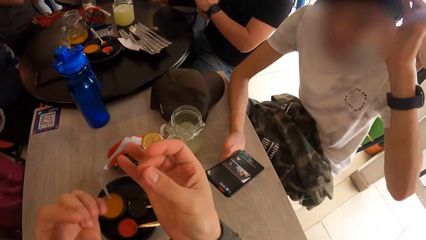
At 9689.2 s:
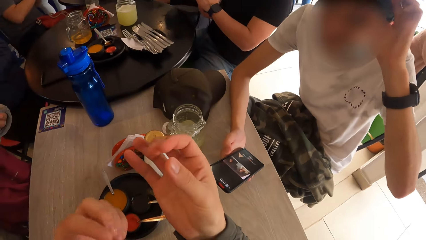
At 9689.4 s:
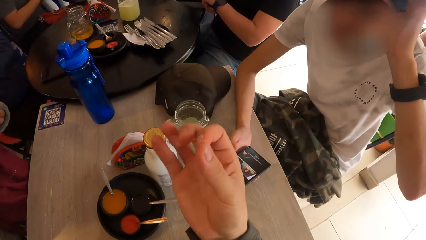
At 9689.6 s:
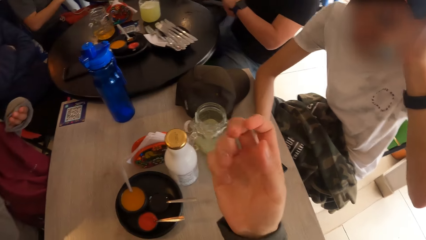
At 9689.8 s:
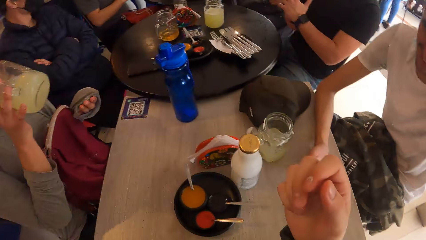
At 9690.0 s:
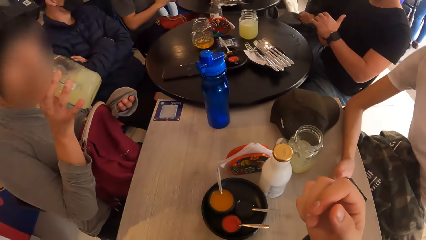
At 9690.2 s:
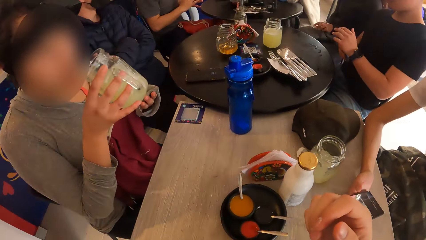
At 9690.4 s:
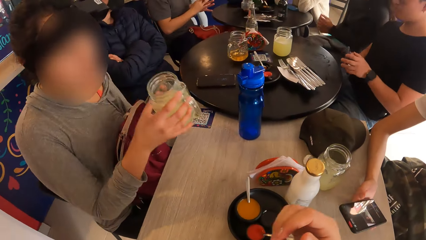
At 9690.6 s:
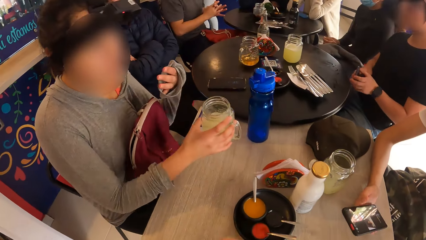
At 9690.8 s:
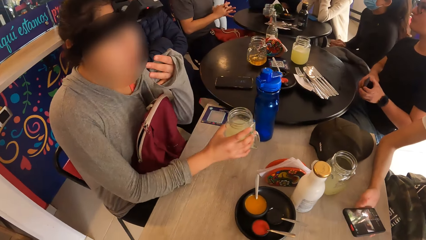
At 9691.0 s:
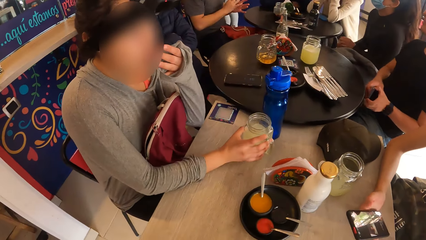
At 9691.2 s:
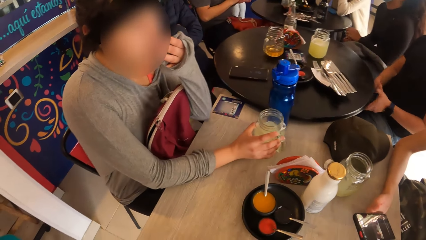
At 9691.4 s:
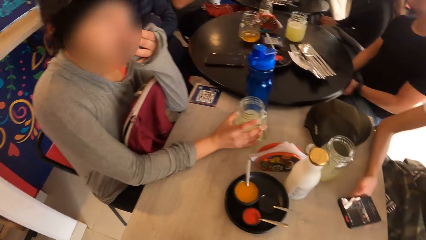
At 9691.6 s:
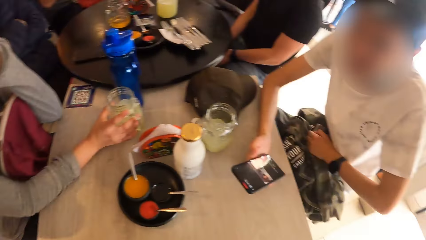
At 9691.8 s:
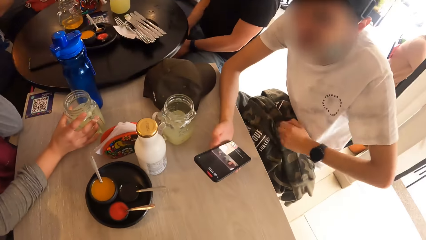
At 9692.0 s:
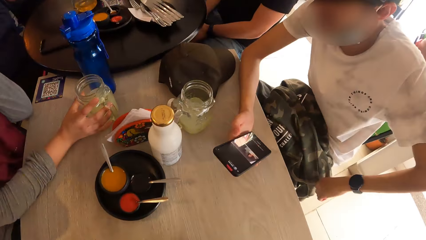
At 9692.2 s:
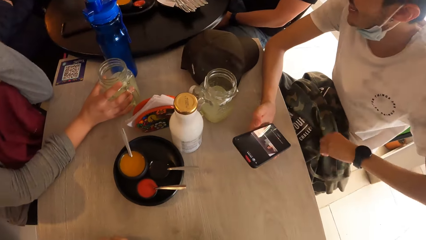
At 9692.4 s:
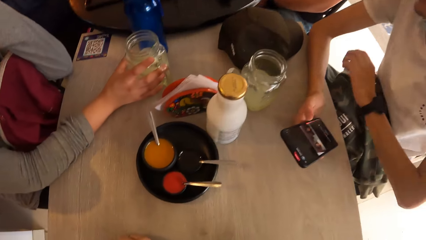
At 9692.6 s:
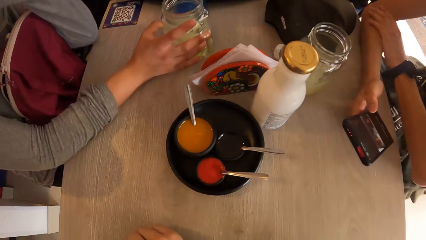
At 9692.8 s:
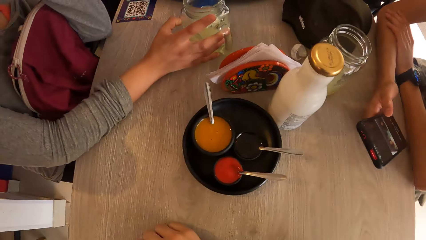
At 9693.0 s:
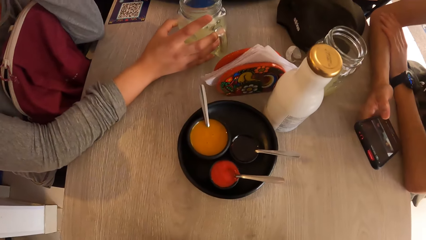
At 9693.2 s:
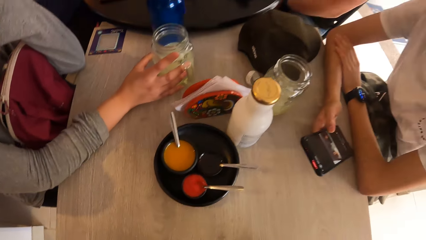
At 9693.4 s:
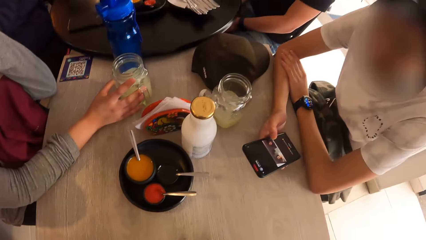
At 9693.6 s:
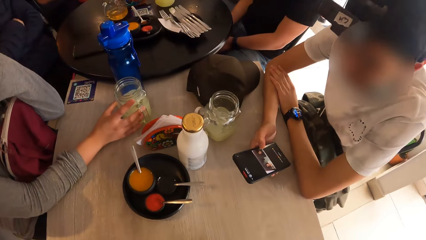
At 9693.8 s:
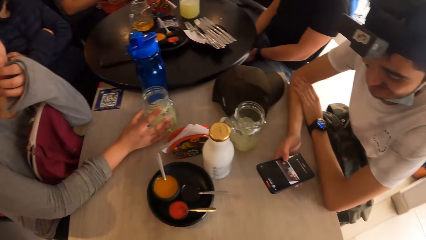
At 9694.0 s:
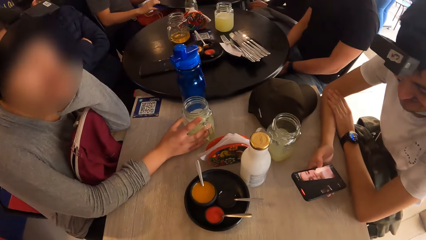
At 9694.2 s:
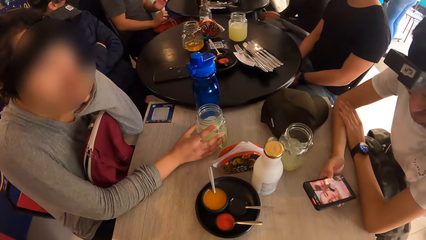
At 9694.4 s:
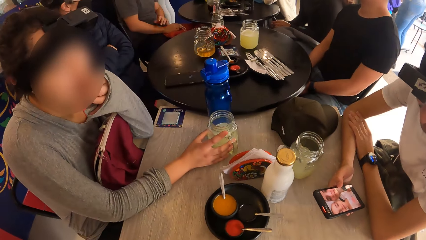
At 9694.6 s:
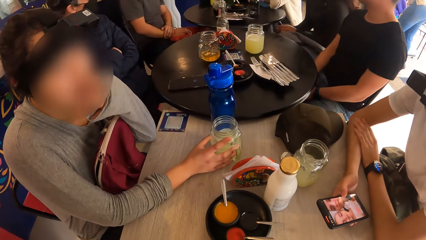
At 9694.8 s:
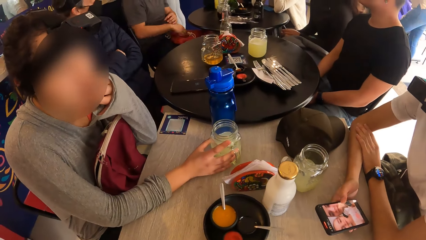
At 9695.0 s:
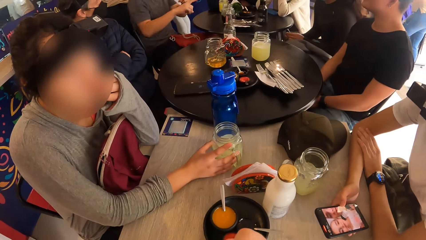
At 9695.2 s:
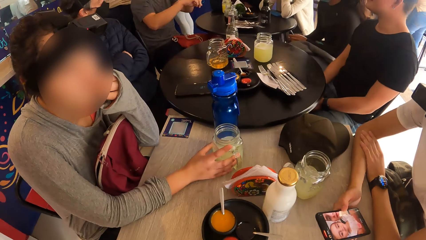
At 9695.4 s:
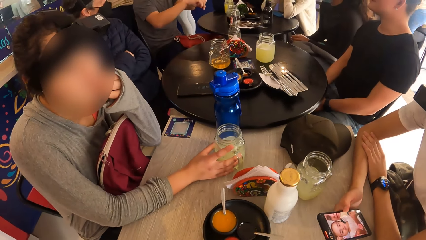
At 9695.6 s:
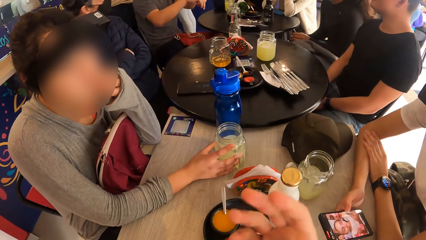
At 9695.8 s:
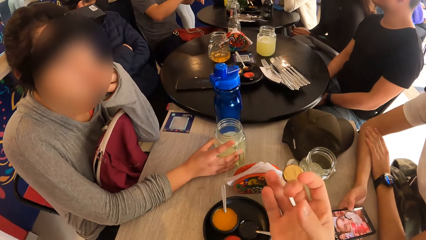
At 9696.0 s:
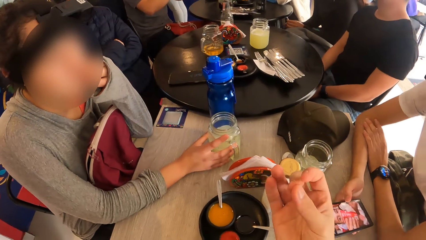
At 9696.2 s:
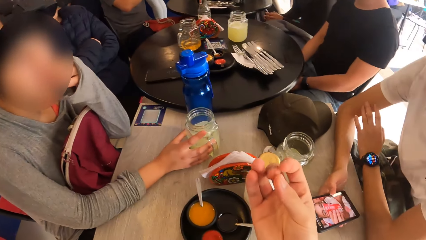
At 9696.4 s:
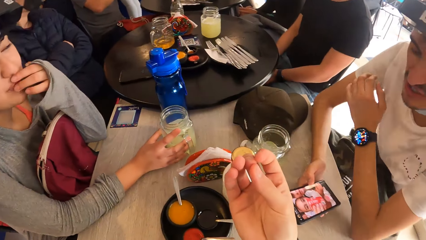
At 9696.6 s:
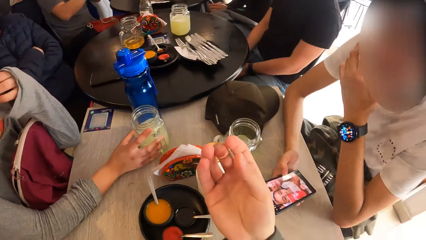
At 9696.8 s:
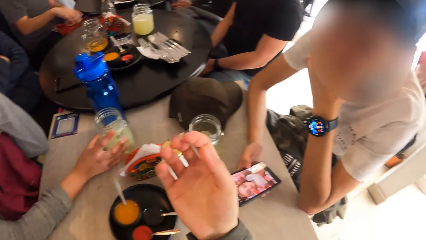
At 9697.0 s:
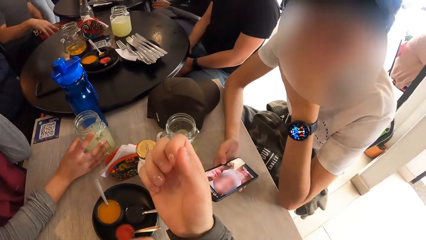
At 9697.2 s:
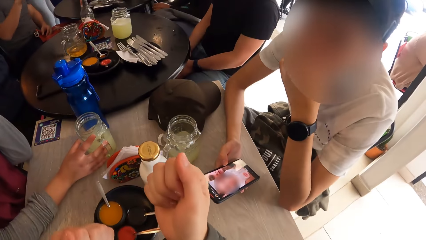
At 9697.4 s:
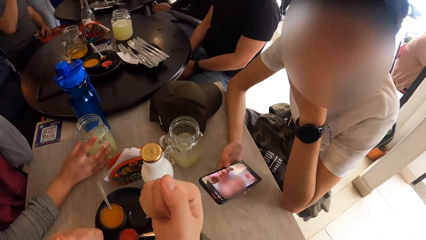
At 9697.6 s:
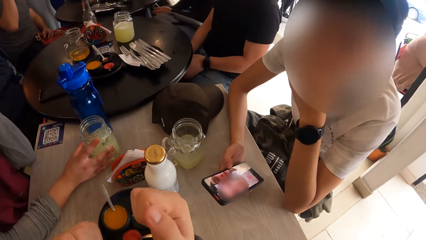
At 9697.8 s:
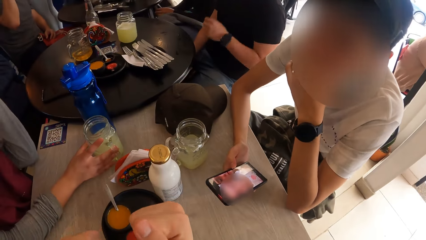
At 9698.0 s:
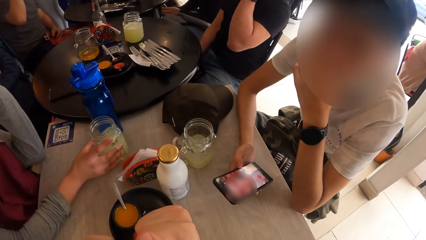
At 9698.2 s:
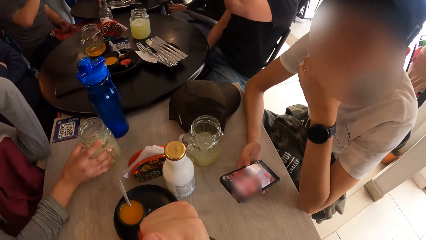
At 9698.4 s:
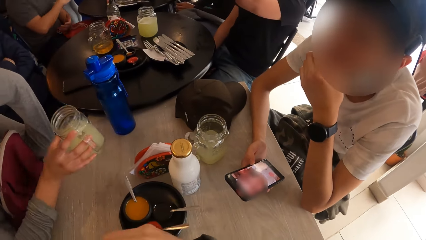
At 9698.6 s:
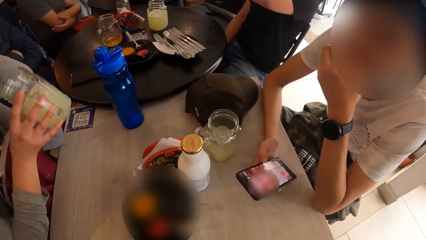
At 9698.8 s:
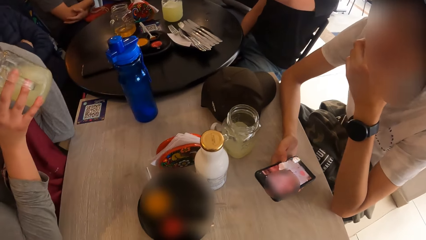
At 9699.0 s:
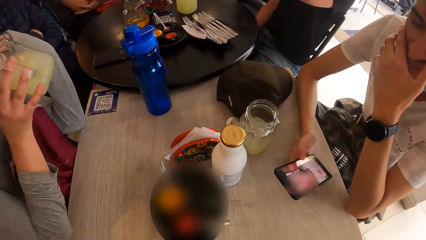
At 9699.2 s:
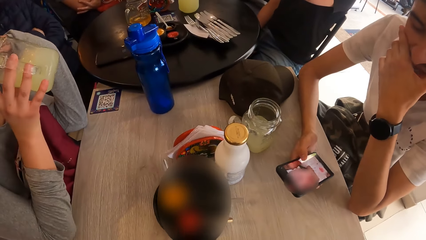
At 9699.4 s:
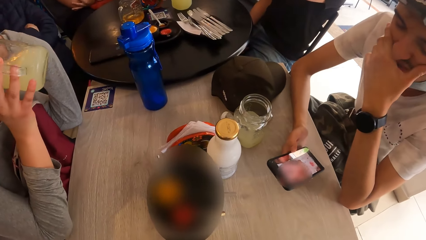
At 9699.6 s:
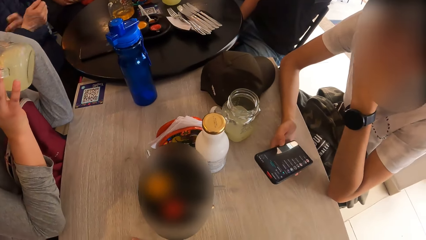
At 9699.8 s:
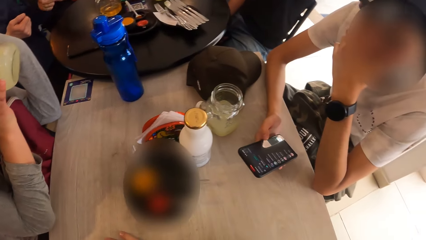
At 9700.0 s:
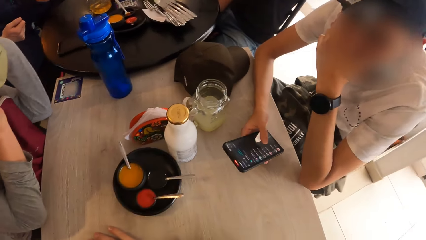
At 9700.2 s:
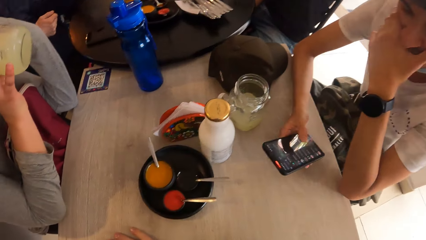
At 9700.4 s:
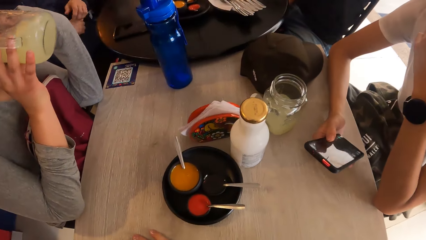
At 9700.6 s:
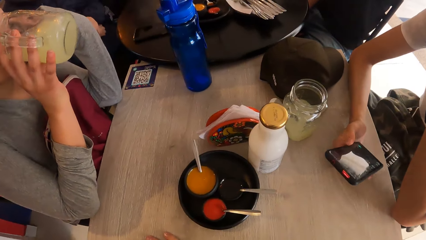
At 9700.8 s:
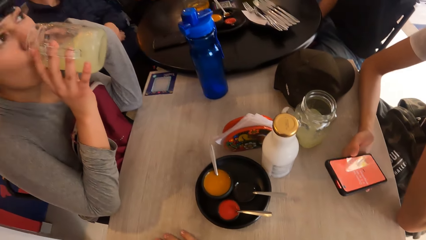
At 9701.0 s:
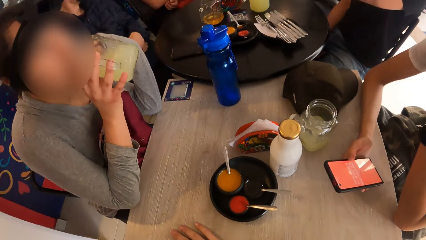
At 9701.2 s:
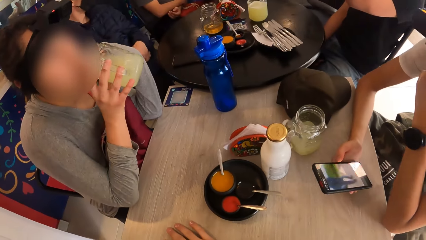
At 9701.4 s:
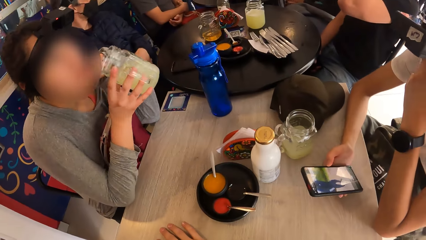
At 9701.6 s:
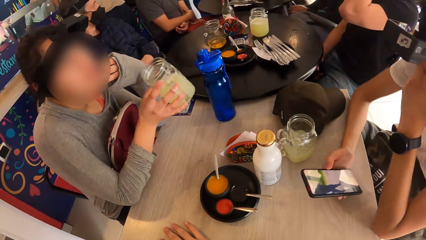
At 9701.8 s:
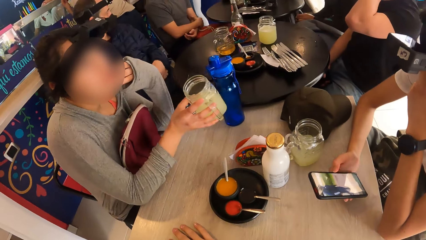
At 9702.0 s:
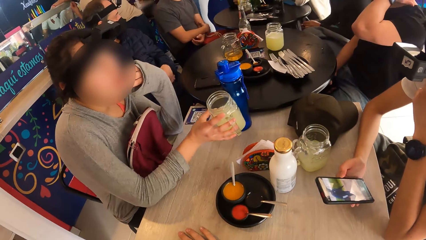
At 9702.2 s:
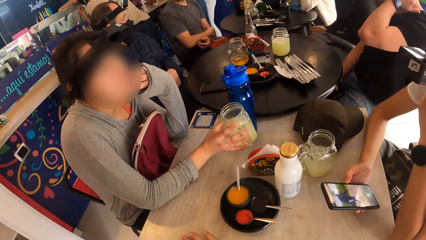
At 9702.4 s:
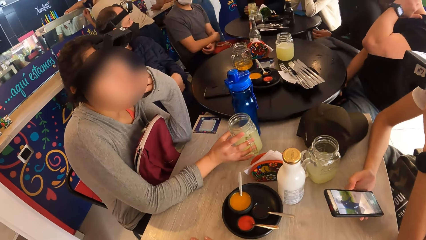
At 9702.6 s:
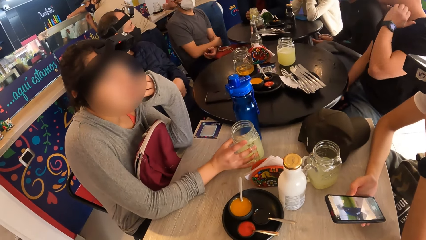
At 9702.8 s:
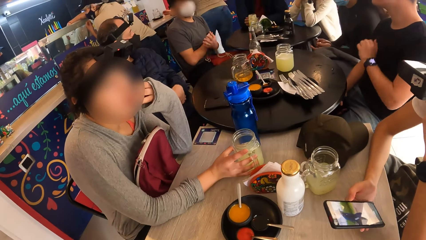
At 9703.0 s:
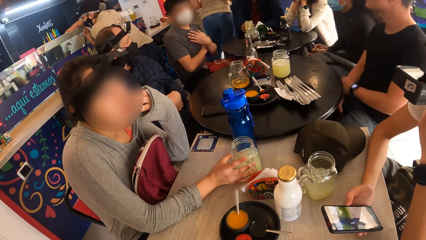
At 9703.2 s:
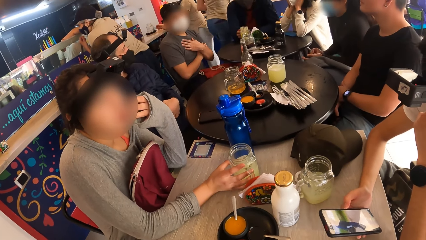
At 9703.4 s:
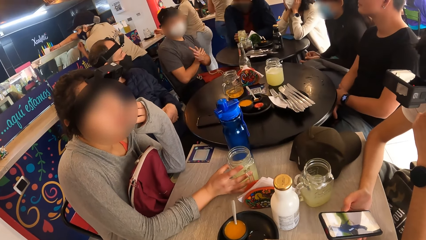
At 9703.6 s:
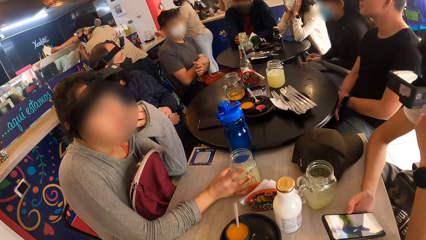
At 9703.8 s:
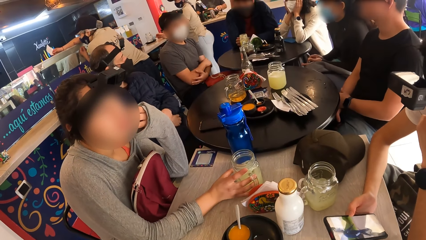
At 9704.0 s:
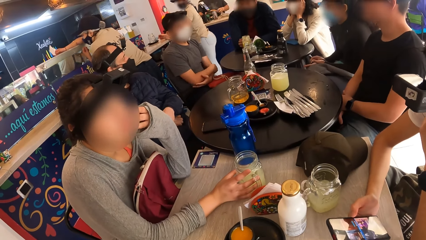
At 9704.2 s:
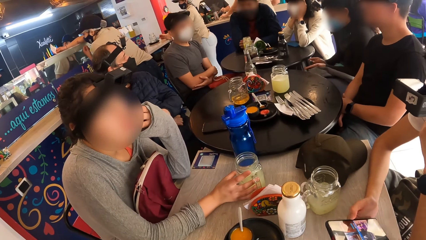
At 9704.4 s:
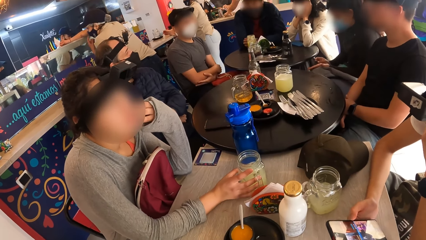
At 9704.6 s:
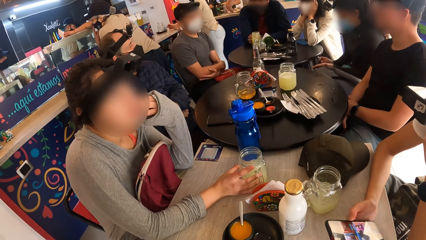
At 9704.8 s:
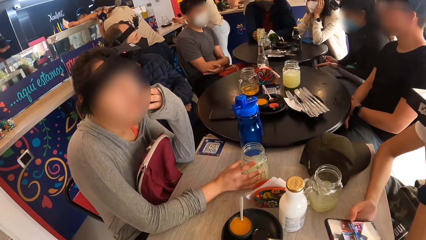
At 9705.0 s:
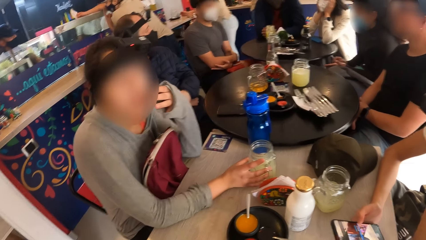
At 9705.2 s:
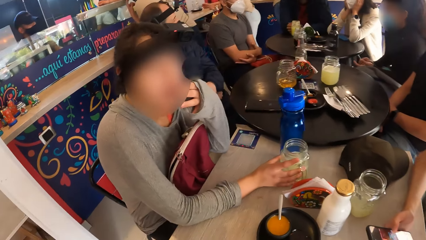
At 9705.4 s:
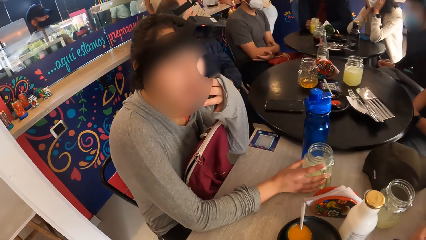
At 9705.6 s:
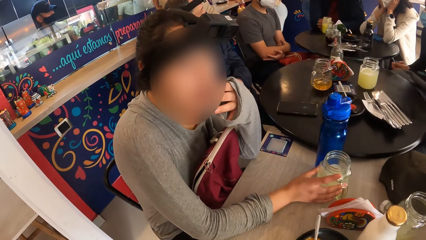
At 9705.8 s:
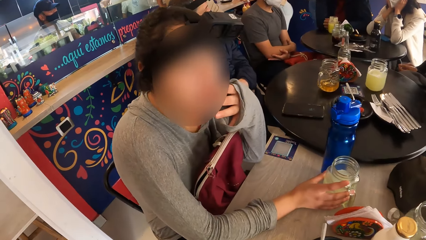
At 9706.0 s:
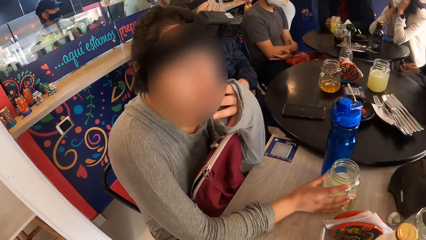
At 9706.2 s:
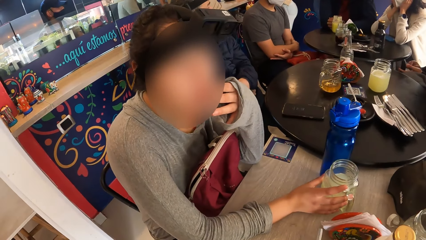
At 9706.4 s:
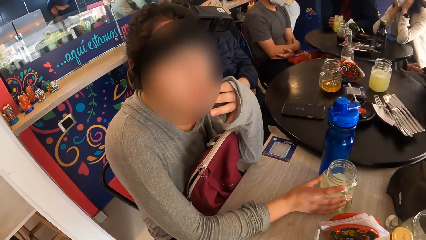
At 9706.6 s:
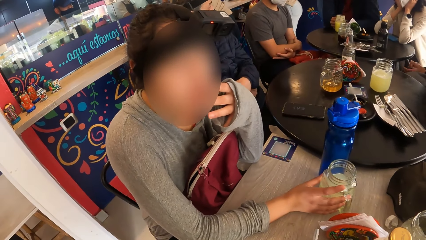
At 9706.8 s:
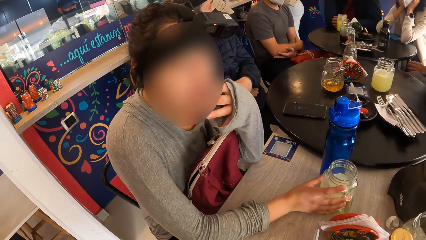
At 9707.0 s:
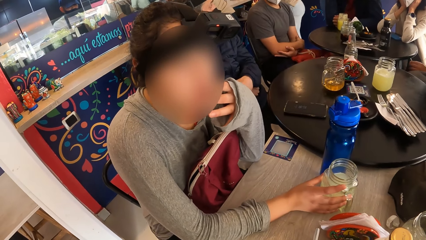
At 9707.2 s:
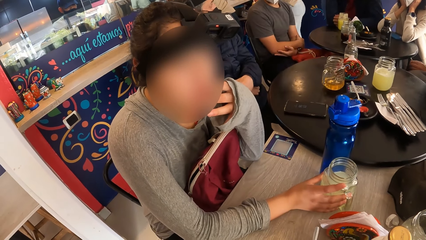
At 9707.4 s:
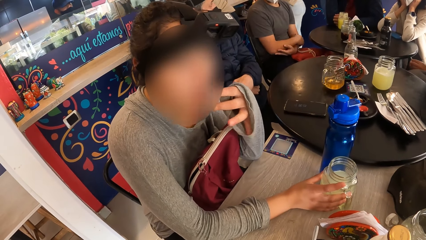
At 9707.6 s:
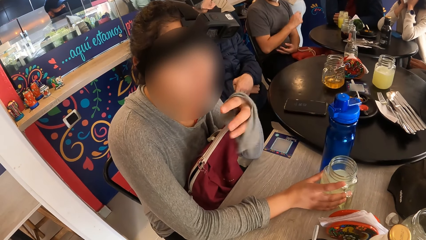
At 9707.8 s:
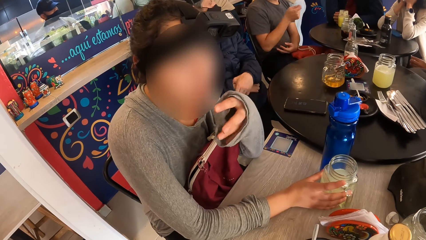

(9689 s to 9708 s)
A woman holds a glass or jar on the table. The woman touches her face with her left hand and places the jar on the table with her right hand. A man operates a phone in his hand. The man places his left hand on his right arm. The camera wearer moves their hand fingers. The man touches his mouth with his left hand. The man wipes his face with his hand. The woman picks the jar from the table with her right hand. The woman drinks from the jar in her right hand. The man operates the phone, his hand on his face. The woman places the jar on the table with her right hand. The woman holds the glass on the table, her hand on her face. The woman talks to the camera wearer.
